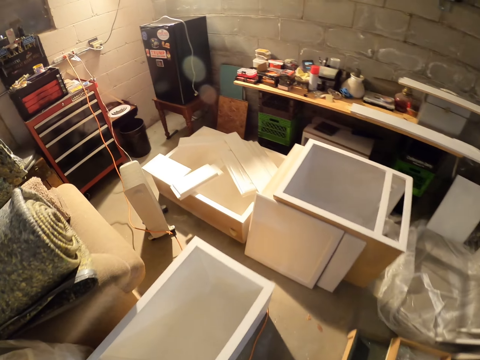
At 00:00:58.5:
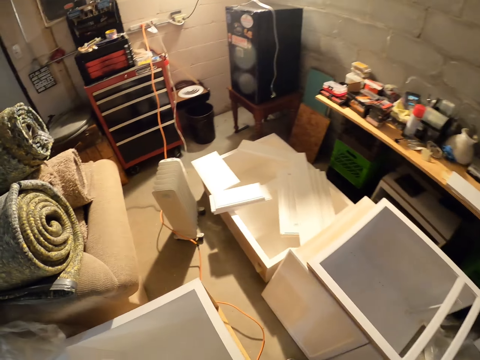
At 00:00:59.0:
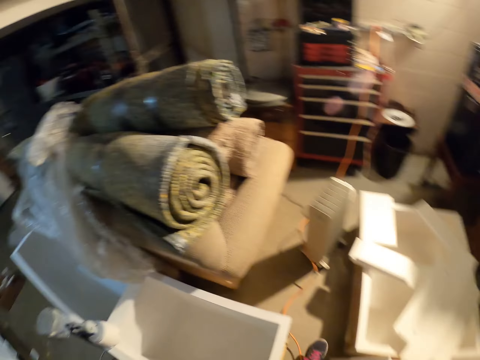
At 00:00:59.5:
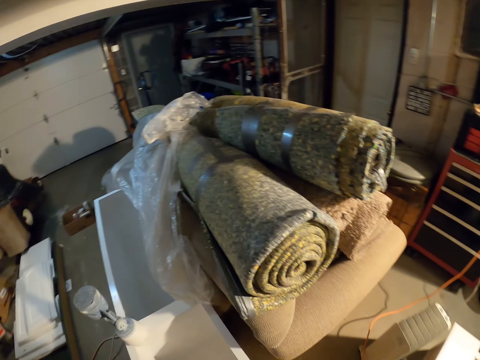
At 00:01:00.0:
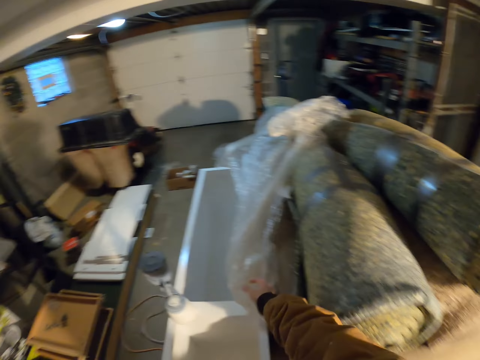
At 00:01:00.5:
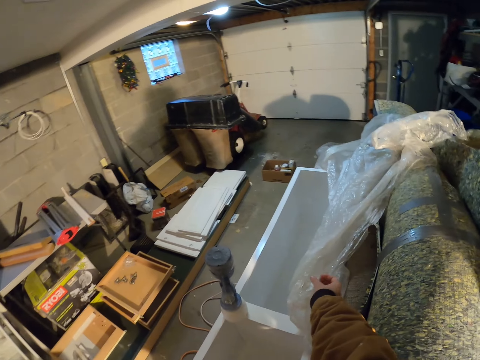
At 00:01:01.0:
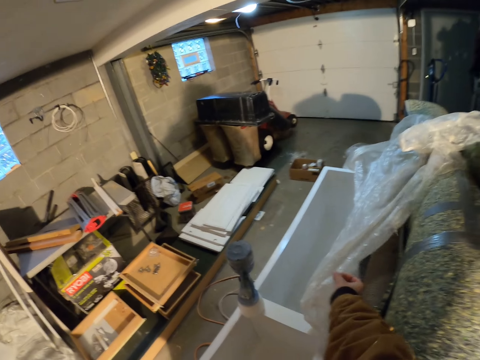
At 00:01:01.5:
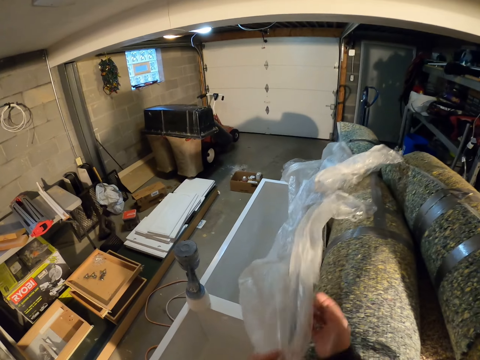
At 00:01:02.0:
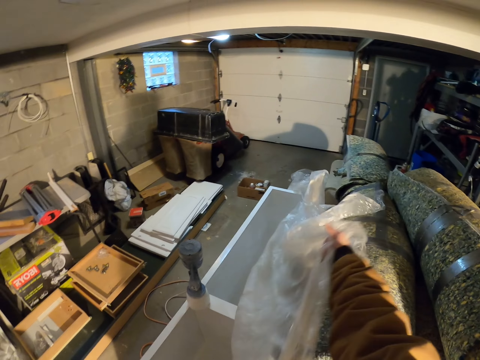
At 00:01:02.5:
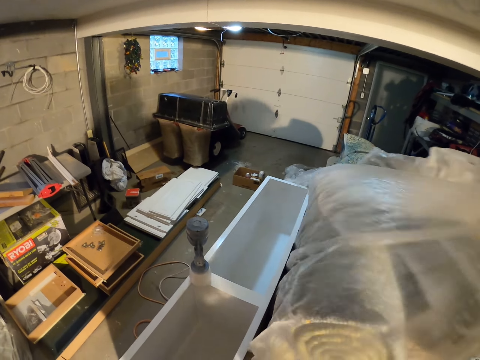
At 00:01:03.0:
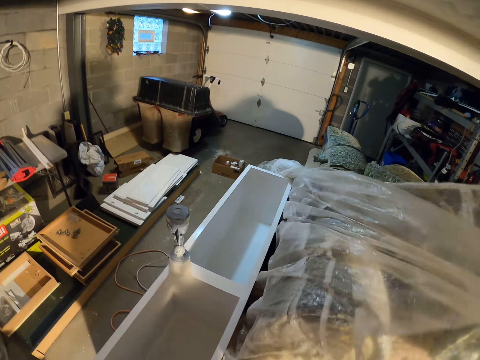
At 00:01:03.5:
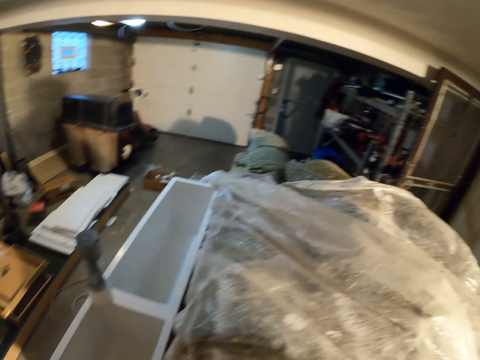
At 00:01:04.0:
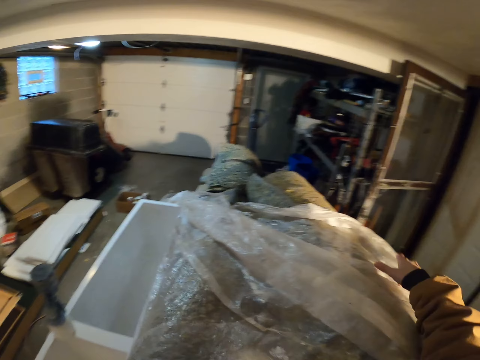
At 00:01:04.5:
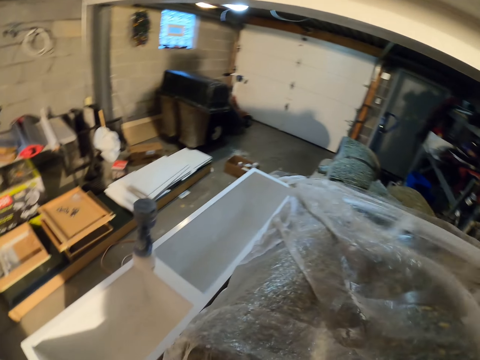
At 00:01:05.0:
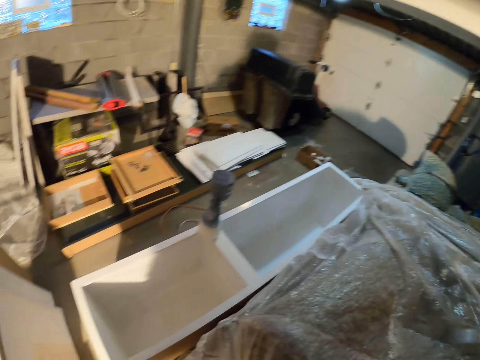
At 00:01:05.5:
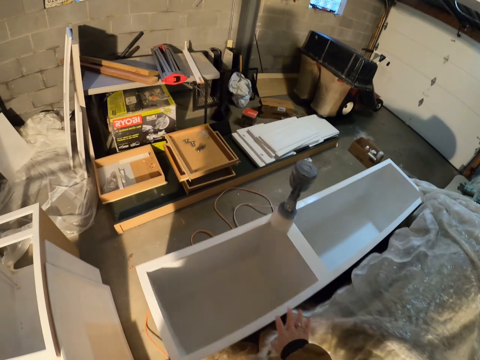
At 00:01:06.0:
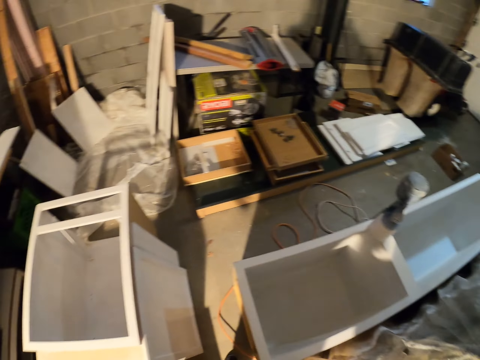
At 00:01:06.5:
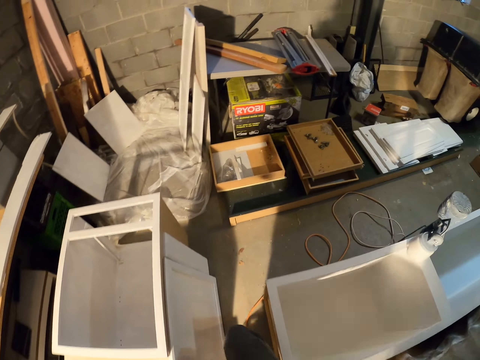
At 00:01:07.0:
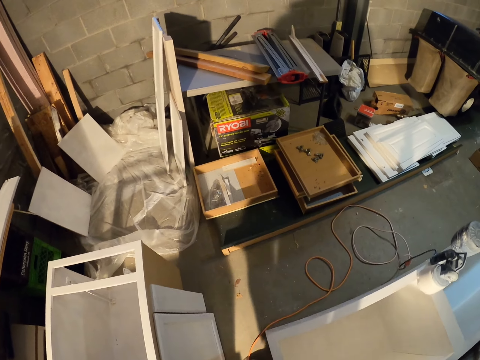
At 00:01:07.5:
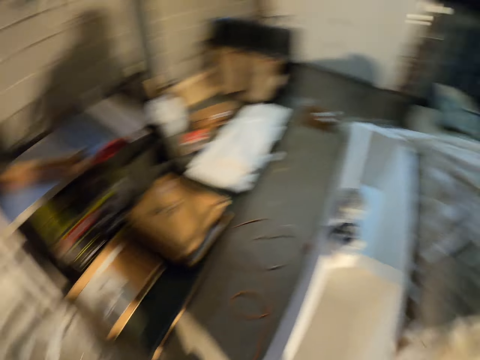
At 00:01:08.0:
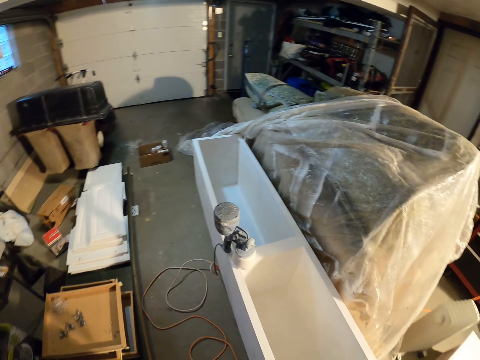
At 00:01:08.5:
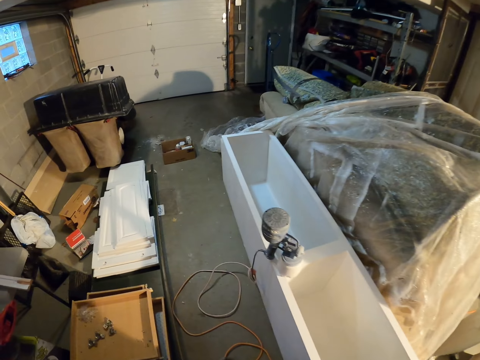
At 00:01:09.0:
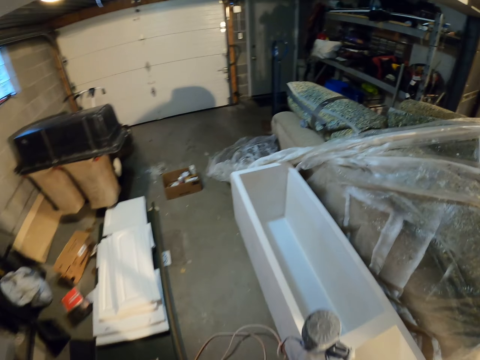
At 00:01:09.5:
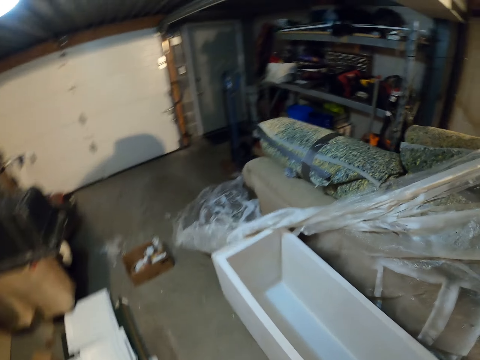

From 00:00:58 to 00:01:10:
The camera wearer spreads the polythene paper on the carpets. They straighten the polythene paper. They walk in the room.

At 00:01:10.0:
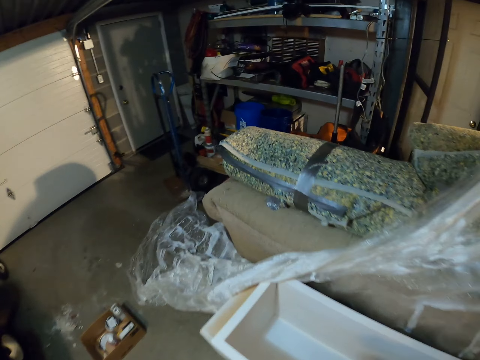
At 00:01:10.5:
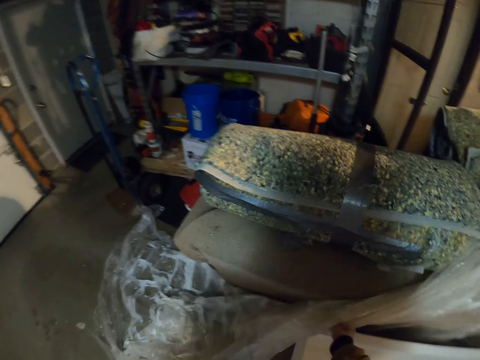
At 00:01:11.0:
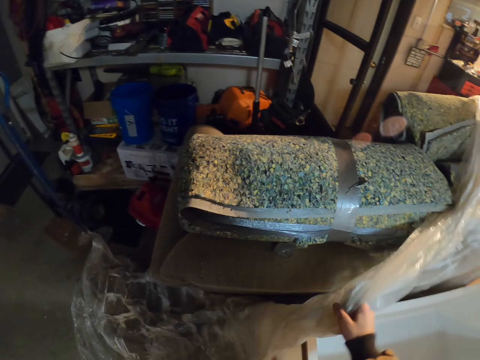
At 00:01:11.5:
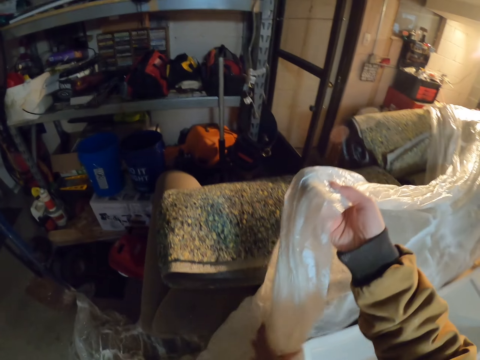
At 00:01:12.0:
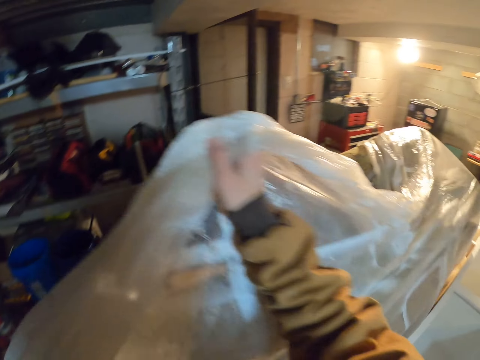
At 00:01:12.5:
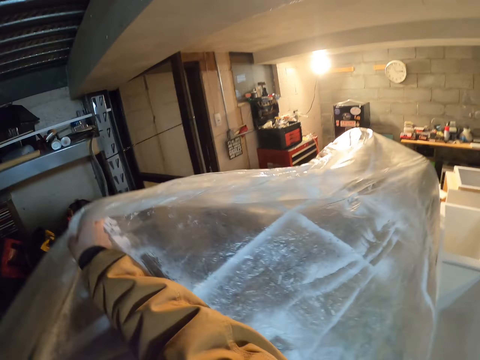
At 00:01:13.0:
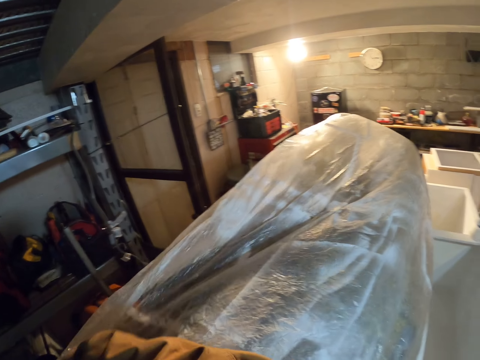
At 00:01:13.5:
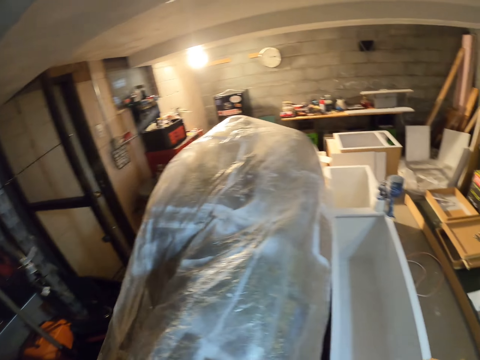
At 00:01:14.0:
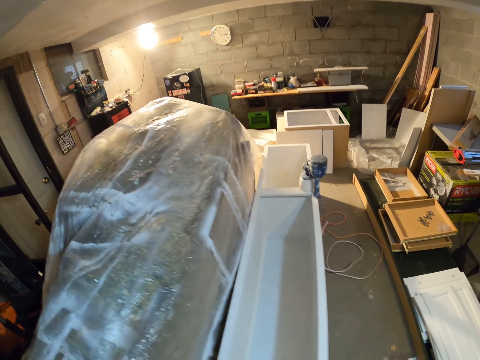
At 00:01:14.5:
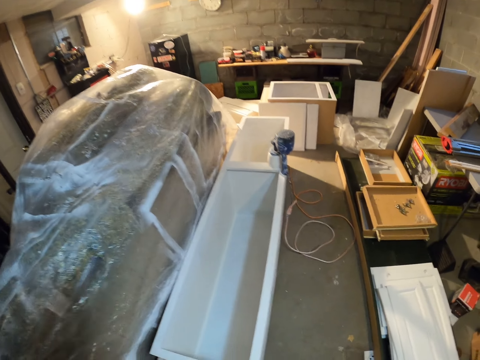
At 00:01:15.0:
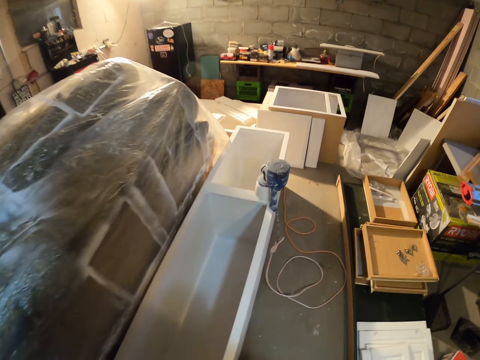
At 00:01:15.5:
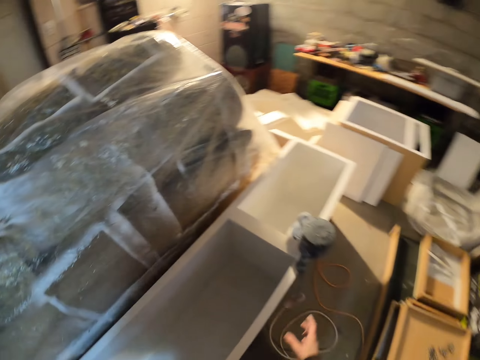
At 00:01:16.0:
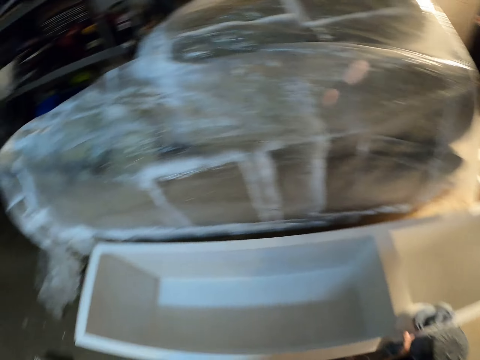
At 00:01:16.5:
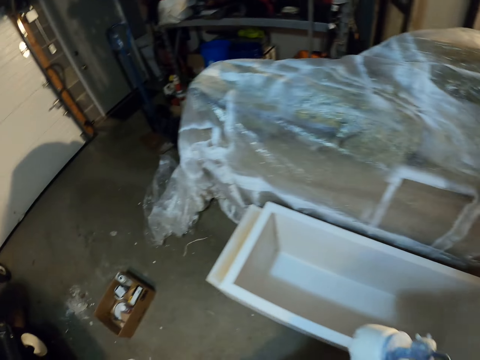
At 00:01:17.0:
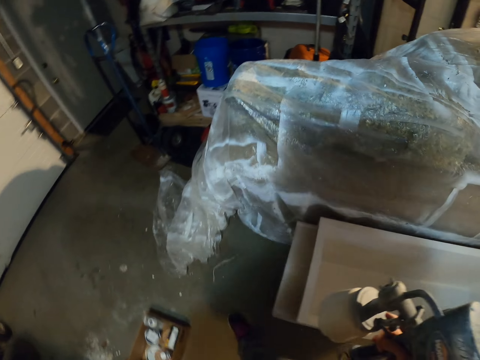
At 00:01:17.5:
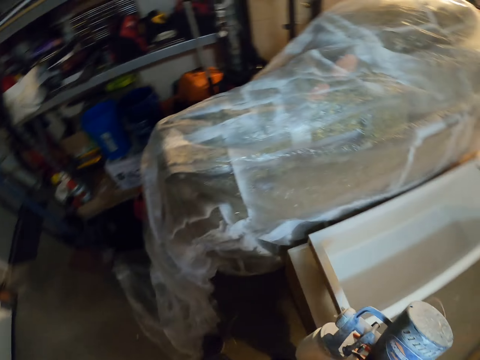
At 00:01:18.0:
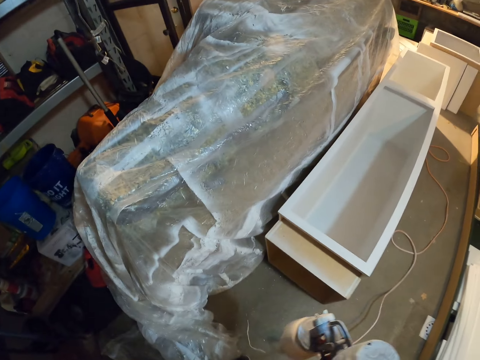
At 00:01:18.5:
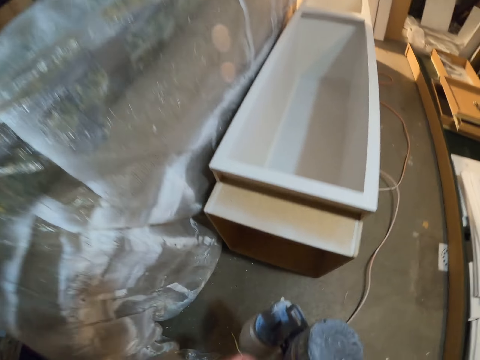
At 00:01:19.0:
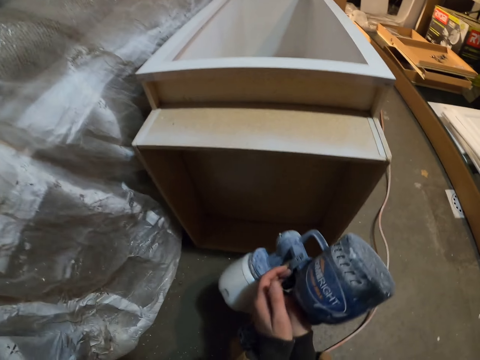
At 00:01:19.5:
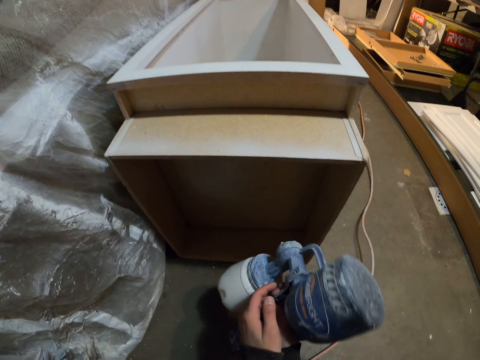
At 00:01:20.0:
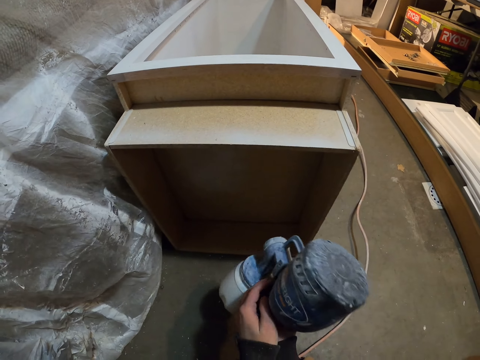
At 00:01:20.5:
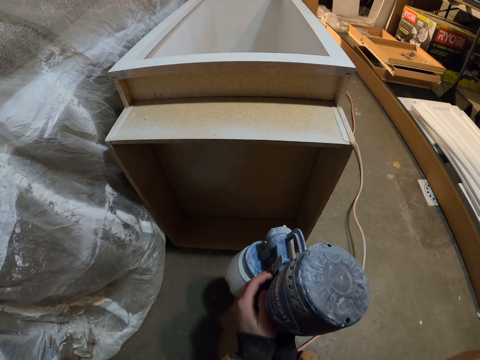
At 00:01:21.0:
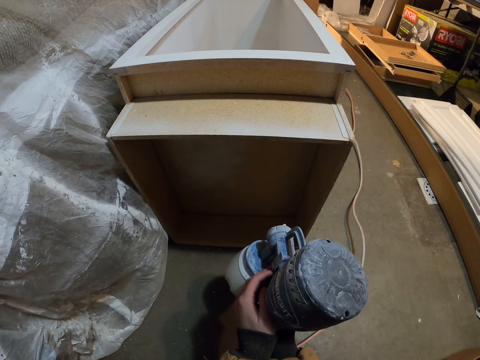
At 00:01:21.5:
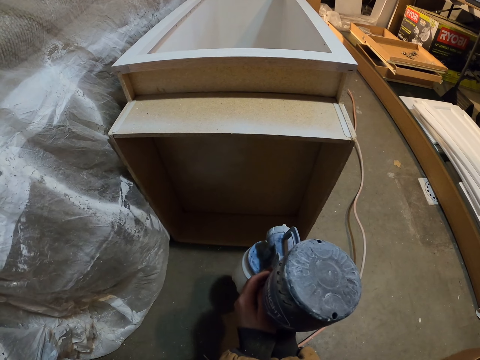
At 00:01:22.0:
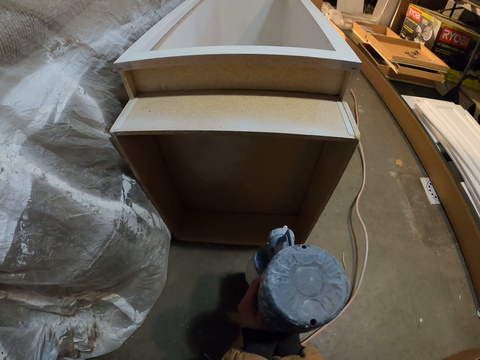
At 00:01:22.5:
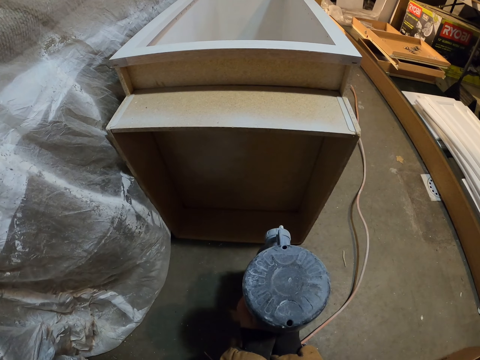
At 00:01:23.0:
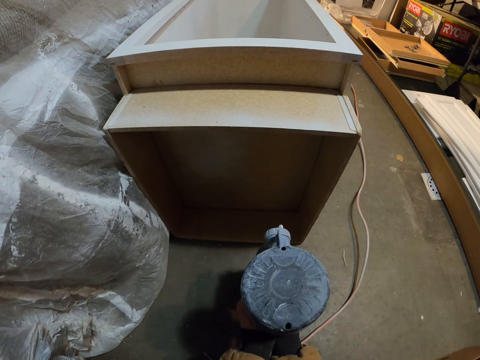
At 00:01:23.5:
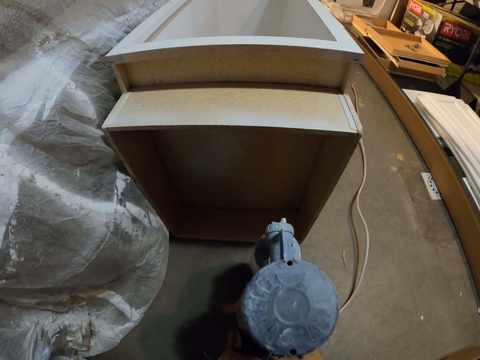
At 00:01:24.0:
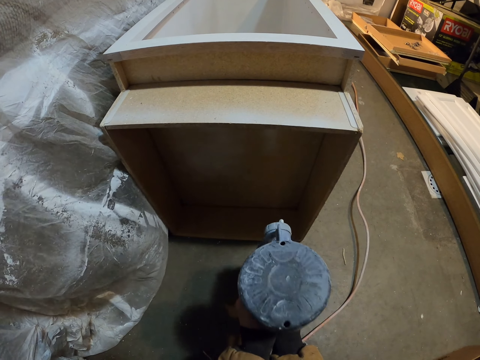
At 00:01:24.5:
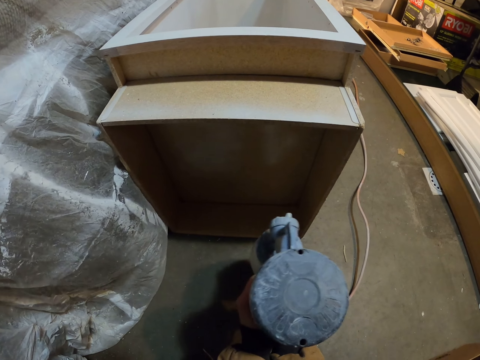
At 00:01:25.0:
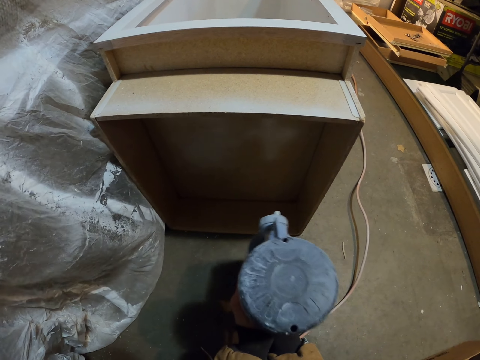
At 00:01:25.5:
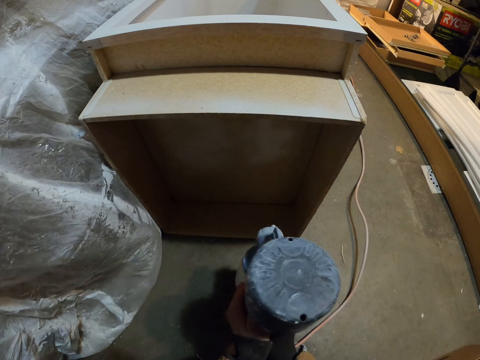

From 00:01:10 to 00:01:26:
The camera wearer picks up the polythene paper. They cover the carpets with the polythene paper. They walk in the room. They pick up the paint sprayer. They walk in the room. They squat. They paint the cabinet drawer with the paint sprayer.
